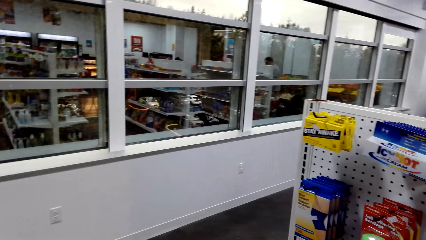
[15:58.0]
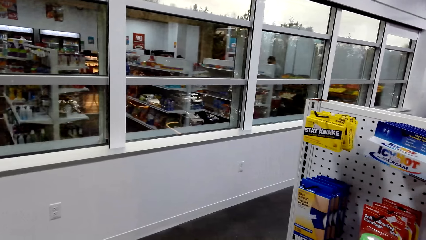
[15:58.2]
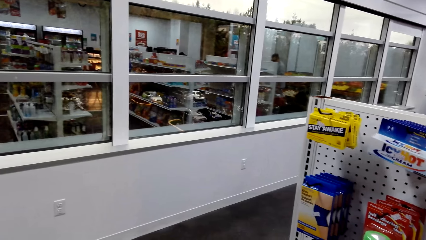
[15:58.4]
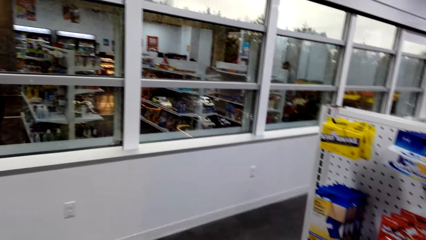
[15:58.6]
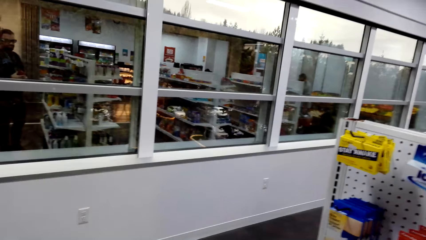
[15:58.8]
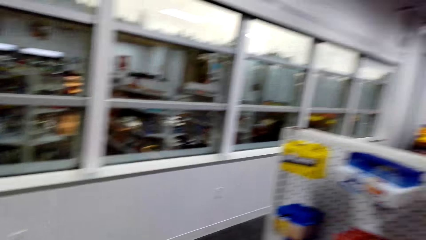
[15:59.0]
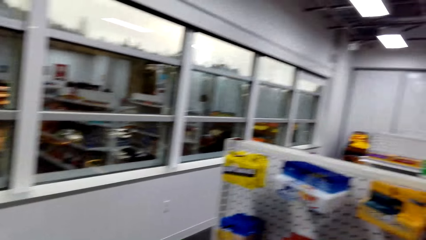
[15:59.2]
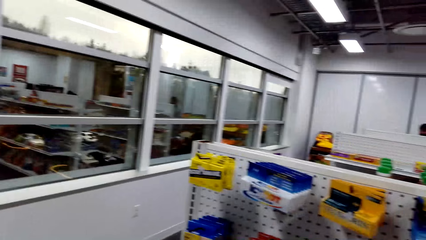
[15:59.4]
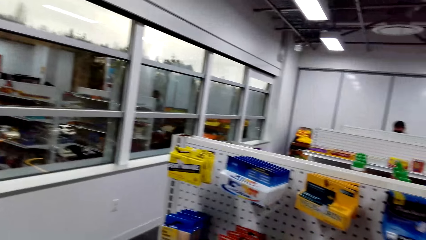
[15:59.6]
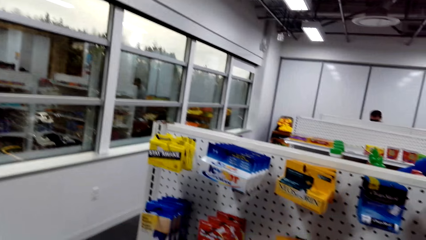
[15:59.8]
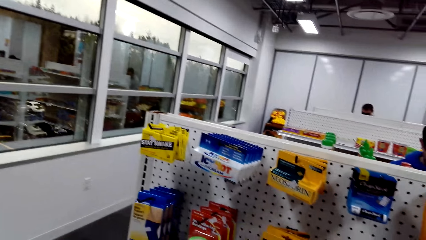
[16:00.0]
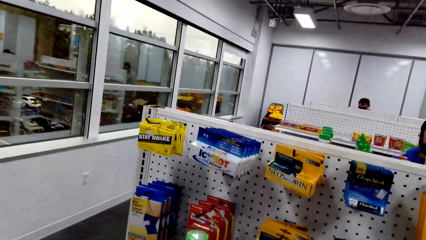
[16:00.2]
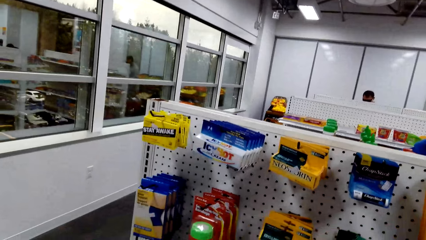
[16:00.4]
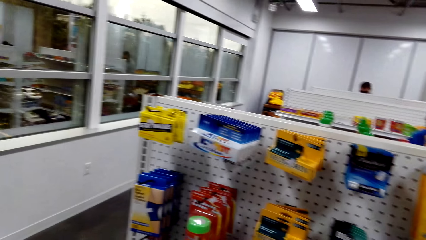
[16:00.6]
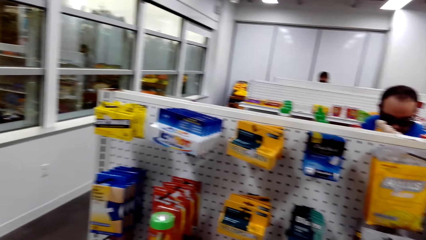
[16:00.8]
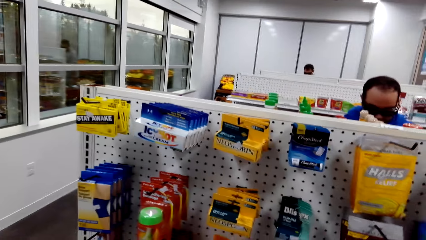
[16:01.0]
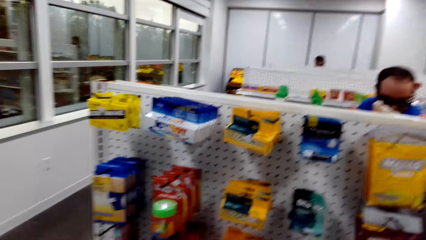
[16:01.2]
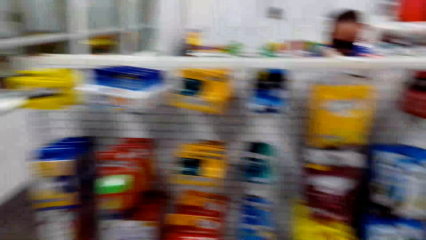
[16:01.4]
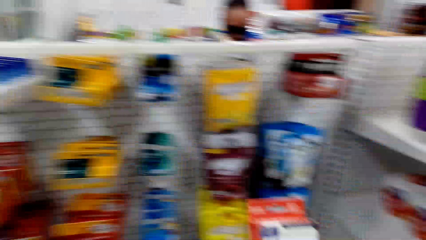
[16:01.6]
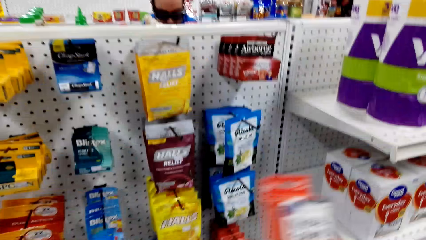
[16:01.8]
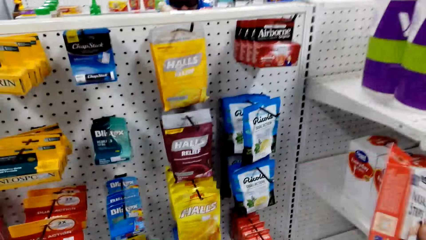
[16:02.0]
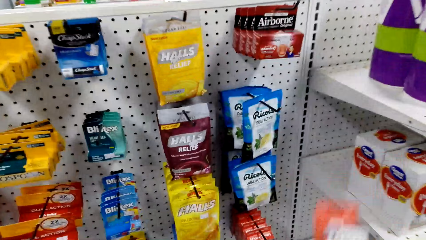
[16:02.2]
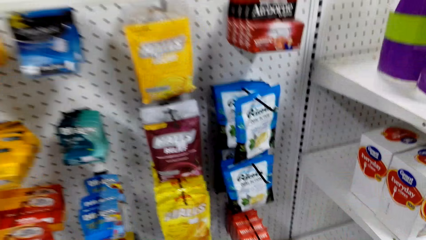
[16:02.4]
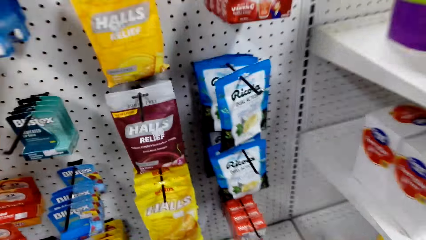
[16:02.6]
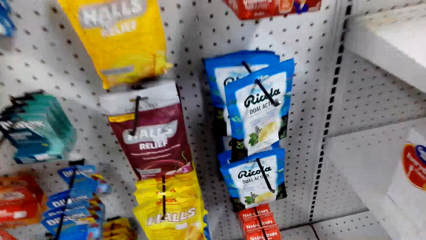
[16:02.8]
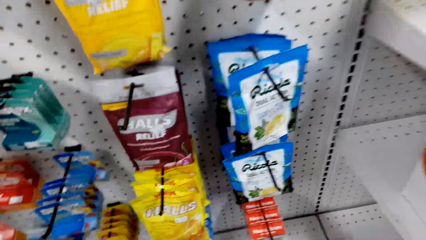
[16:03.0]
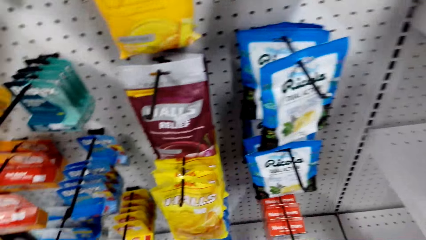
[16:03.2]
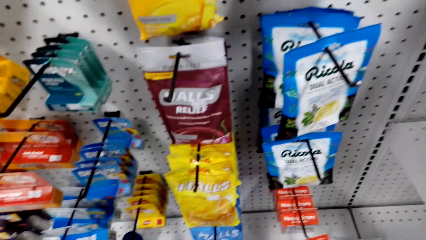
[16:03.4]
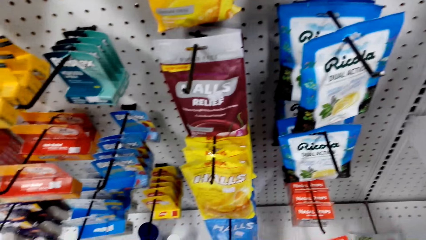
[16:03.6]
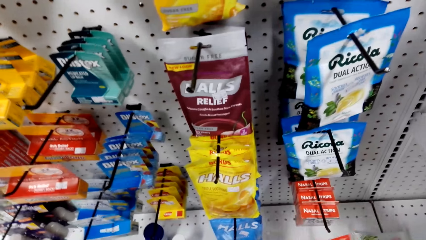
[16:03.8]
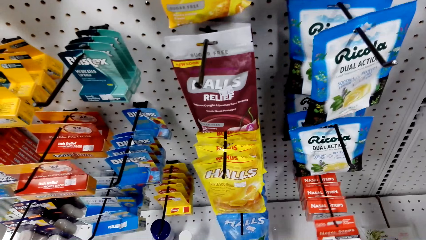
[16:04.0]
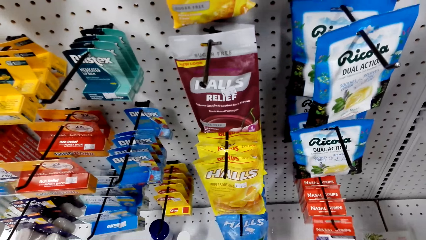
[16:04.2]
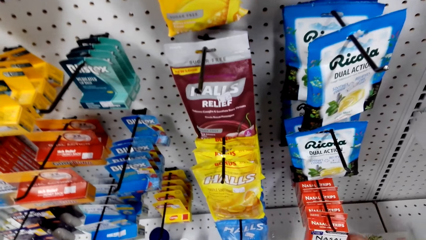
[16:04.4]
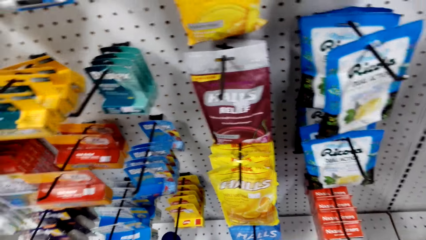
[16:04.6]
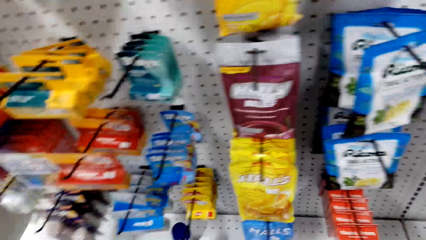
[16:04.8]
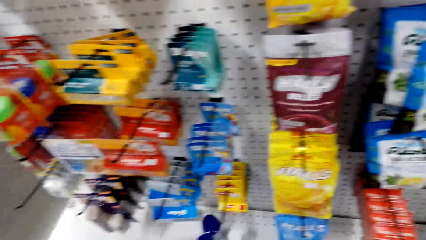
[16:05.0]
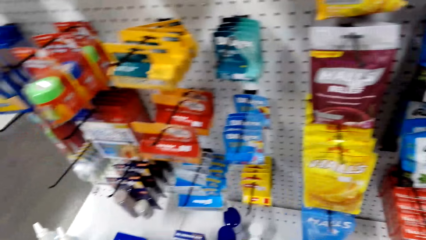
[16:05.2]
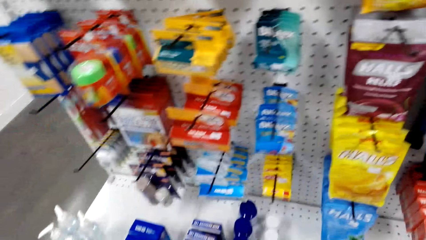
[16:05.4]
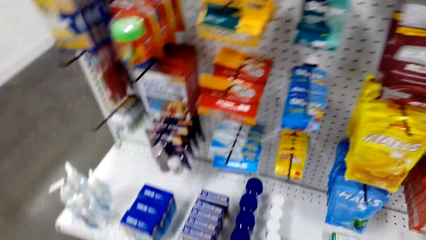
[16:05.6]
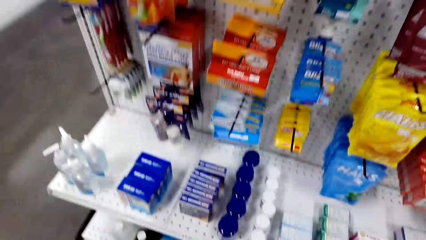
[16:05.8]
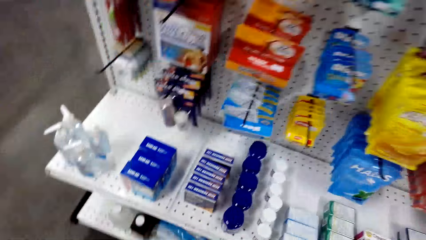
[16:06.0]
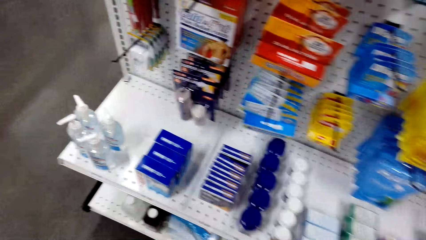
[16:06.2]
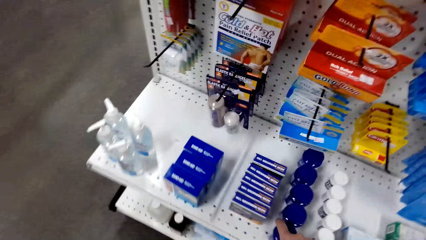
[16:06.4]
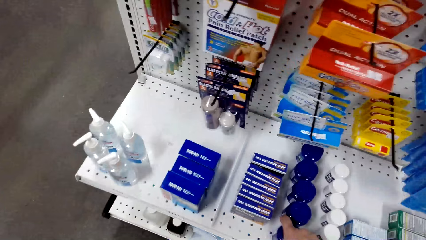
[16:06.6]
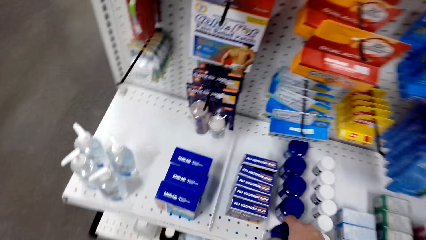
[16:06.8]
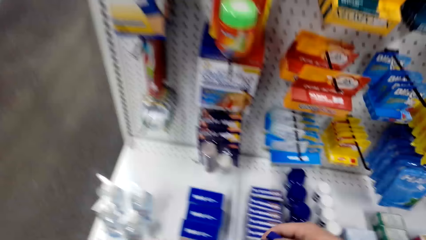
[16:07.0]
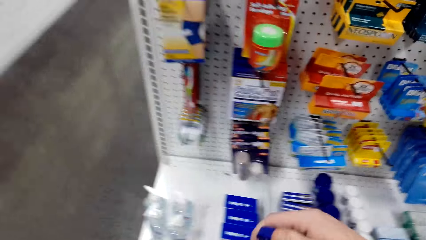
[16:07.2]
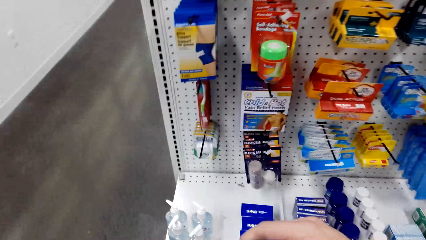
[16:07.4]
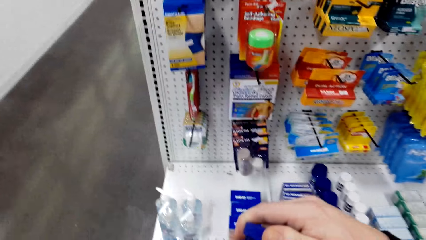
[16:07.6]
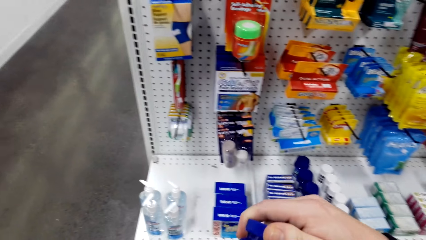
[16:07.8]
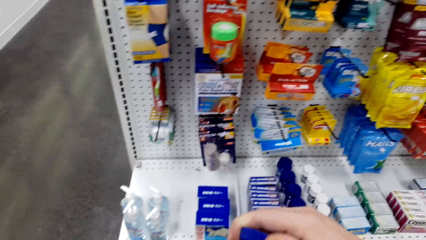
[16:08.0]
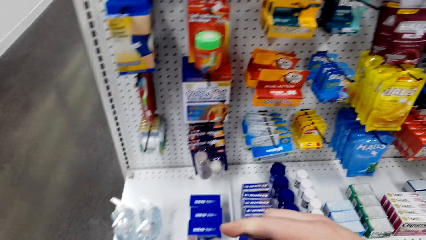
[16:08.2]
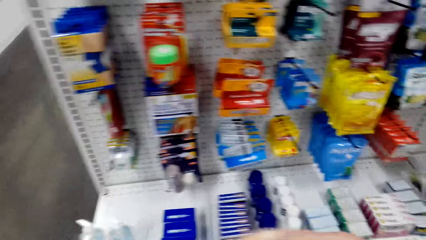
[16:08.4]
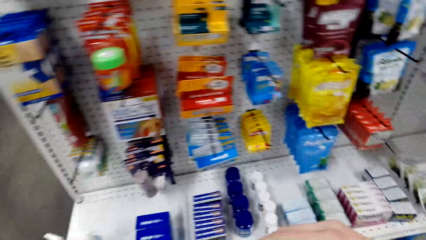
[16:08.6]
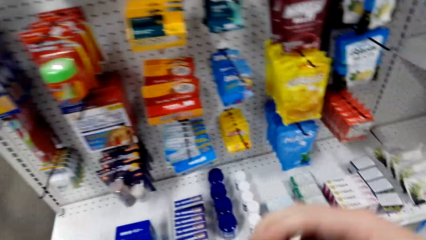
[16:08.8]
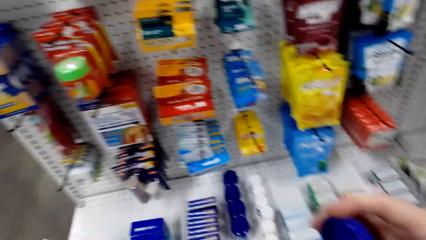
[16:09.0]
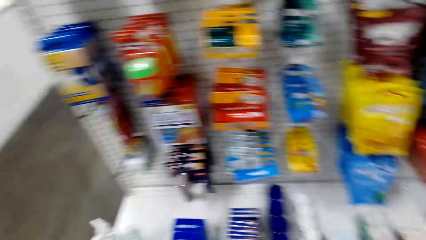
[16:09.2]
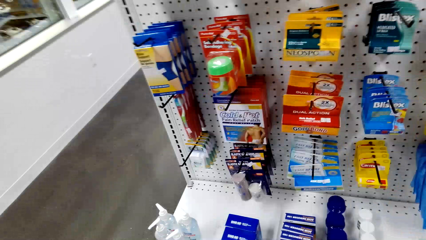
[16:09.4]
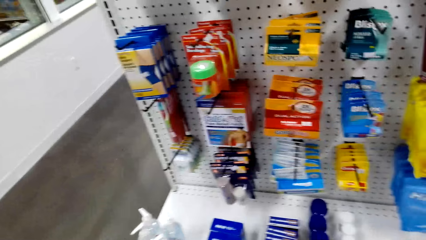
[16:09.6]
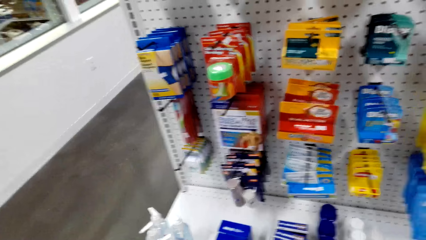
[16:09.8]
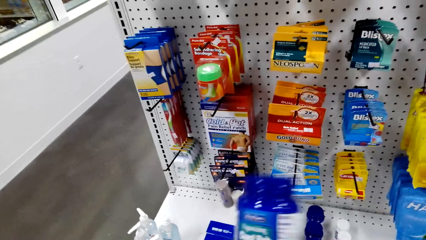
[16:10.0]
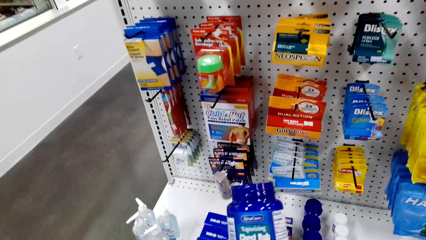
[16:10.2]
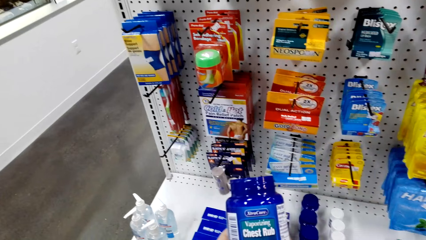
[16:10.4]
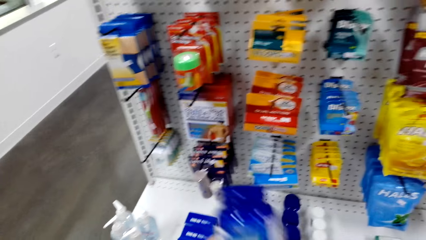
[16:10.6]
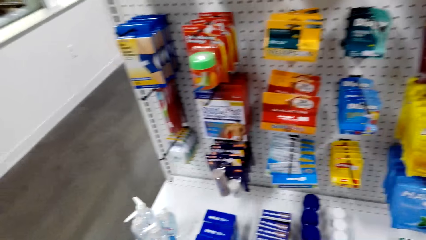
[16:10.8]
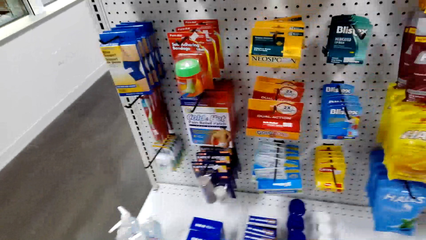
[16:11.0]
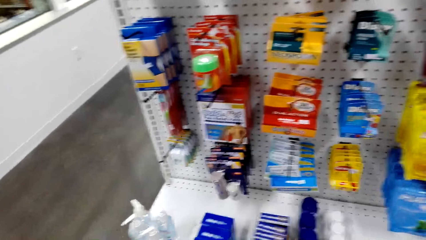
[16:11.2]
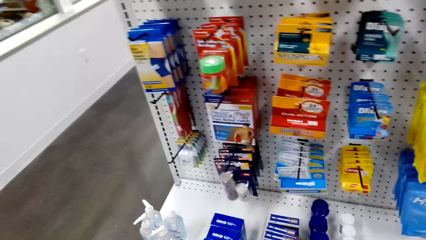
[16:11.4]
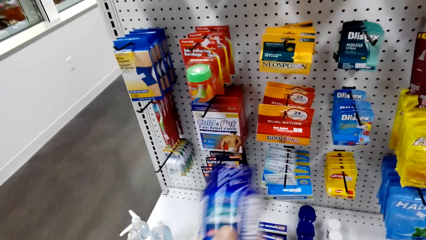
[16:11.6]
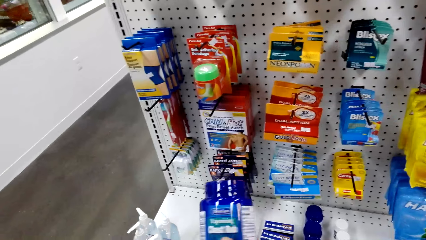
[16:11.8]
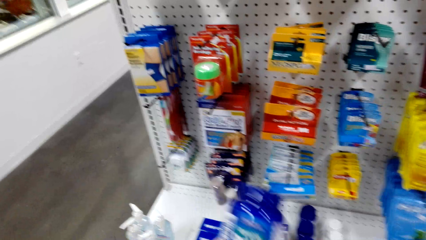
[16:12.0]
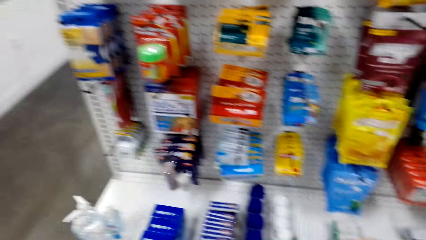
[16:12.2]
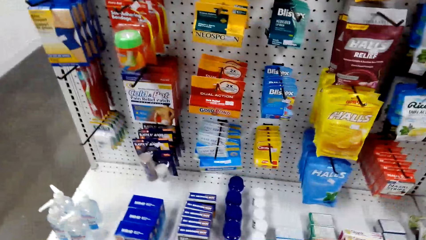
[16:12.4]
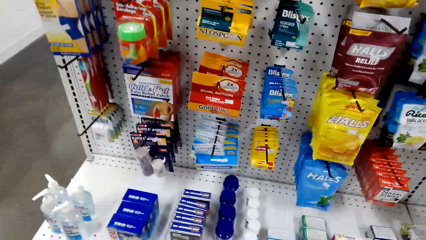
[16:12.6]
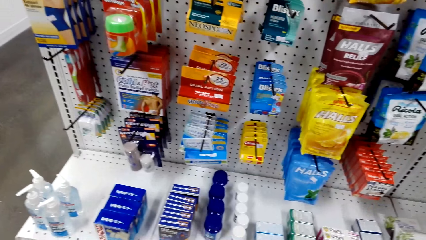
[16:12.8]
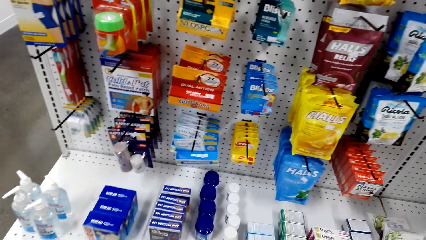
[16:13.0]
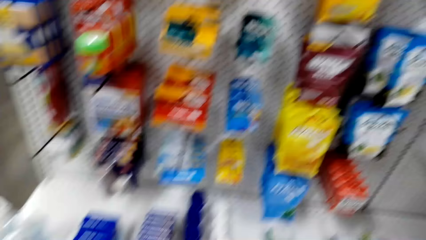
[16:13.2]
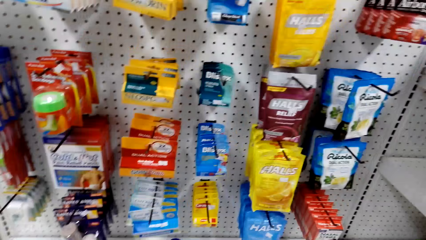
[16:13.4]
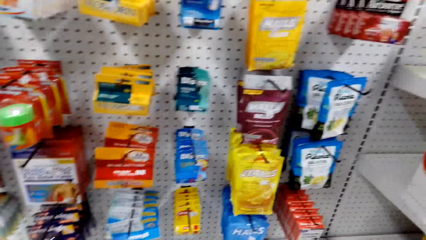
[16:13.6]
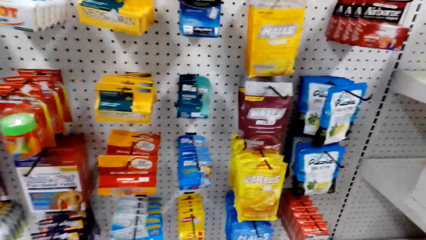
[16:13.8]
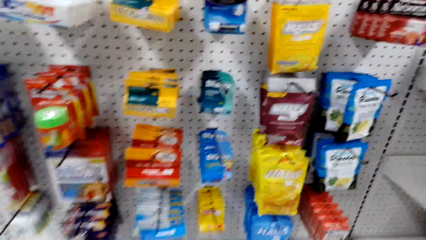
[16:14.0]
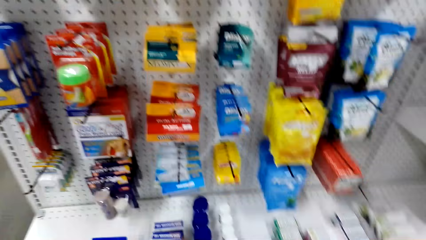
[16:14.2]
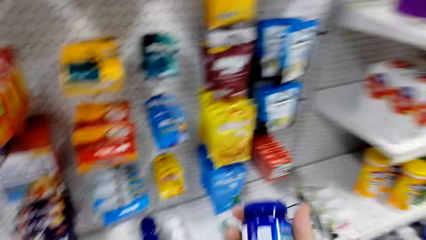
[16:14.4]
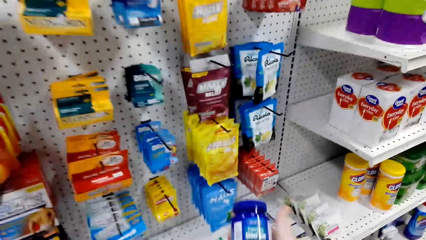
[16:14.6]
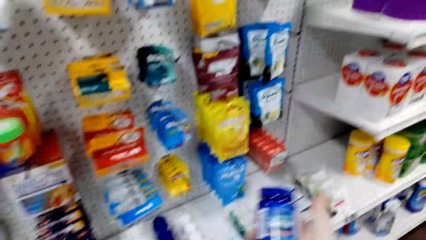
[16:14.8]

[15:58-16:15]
The camera wearer looks around. They hold the nasal strips and hang the nasal strips in a hook. They lift up the vaporizing chest rub. They look around. They open the chest rub. They scoop some chest rub with the finger. They hold the vaporizing chest rub. They cap the chest rub.
